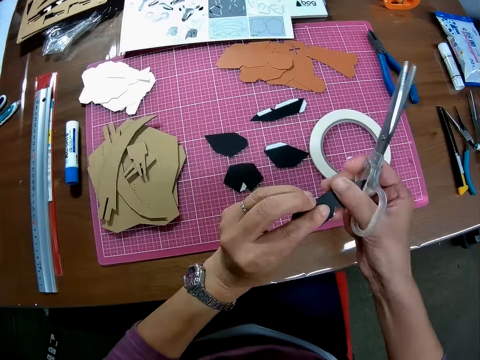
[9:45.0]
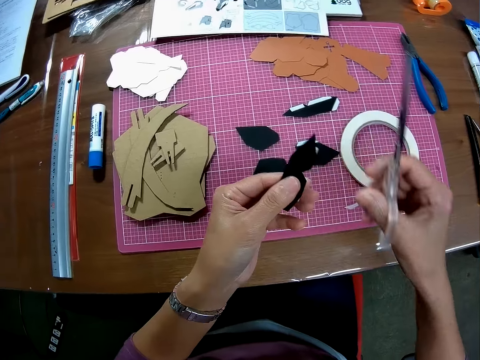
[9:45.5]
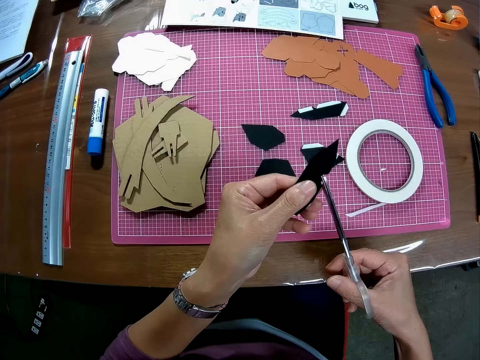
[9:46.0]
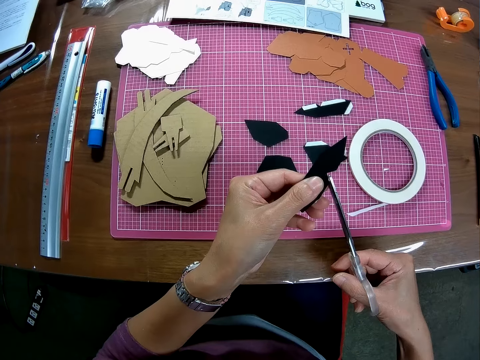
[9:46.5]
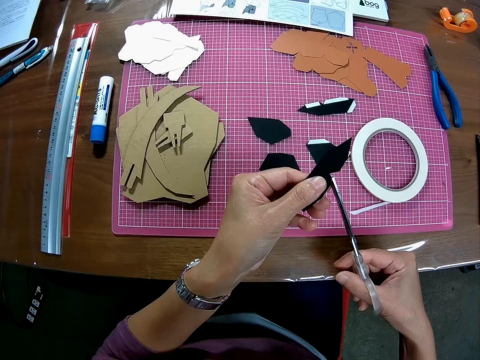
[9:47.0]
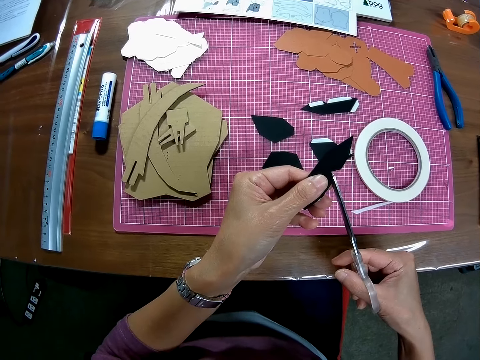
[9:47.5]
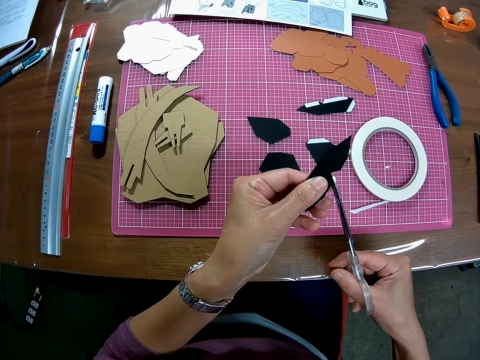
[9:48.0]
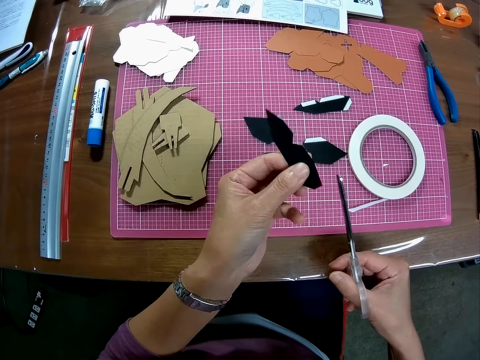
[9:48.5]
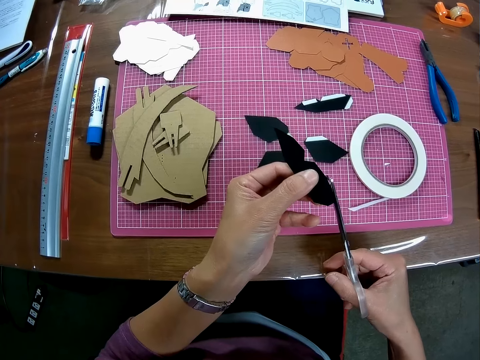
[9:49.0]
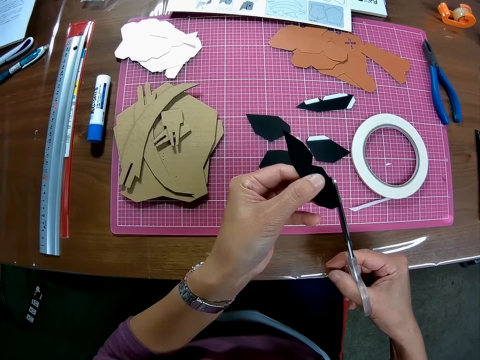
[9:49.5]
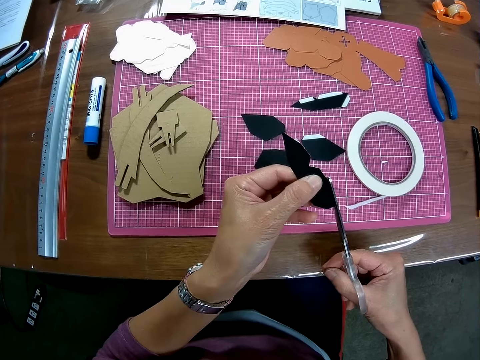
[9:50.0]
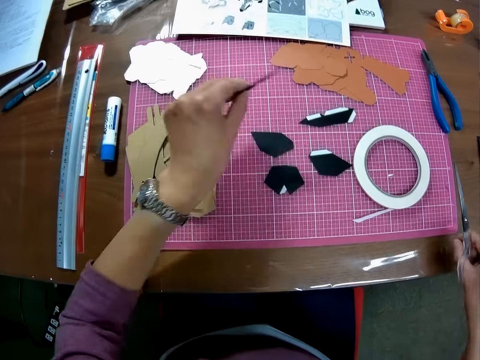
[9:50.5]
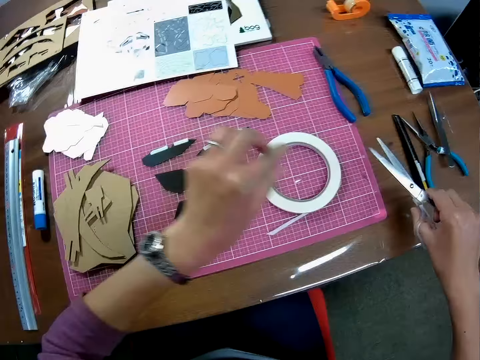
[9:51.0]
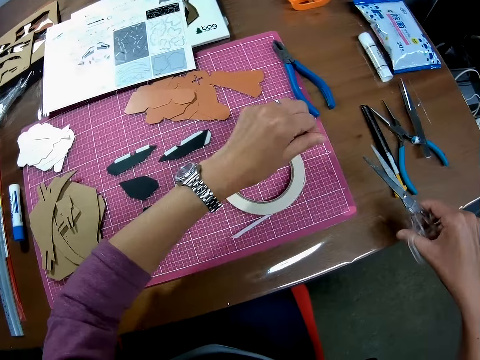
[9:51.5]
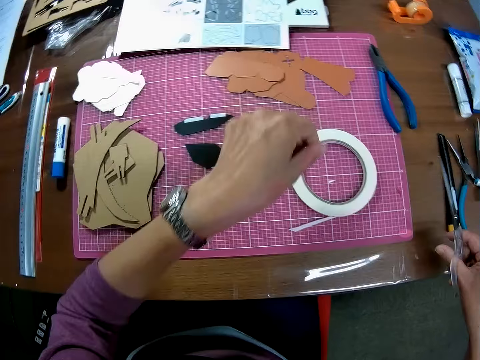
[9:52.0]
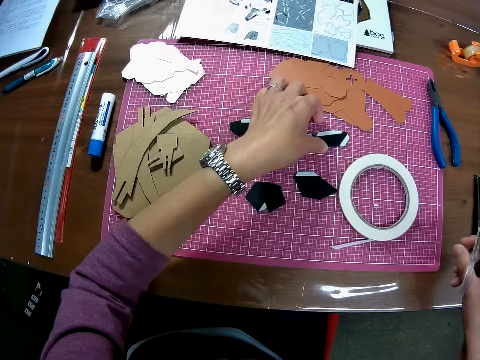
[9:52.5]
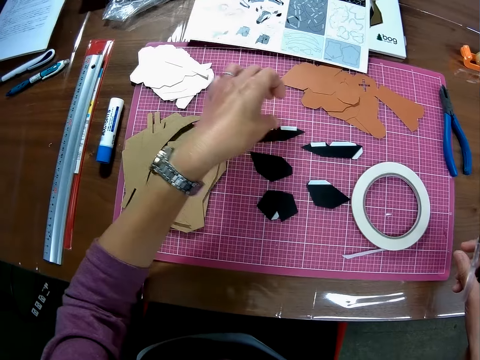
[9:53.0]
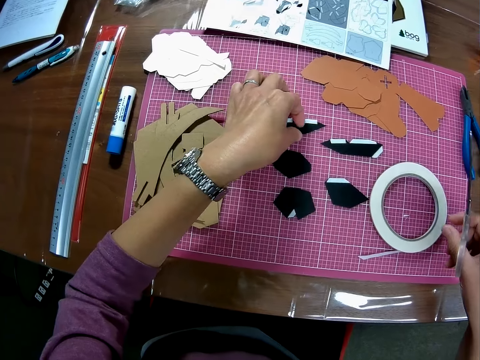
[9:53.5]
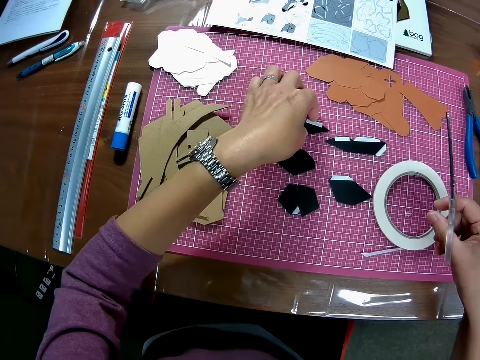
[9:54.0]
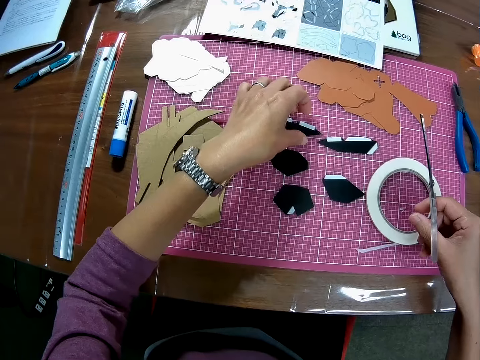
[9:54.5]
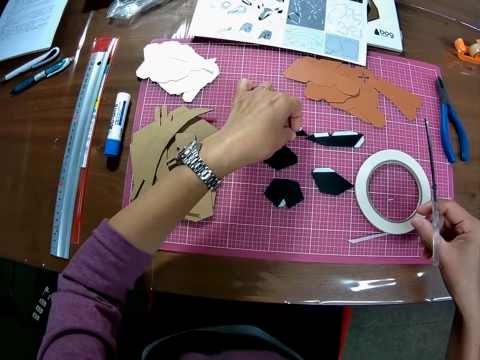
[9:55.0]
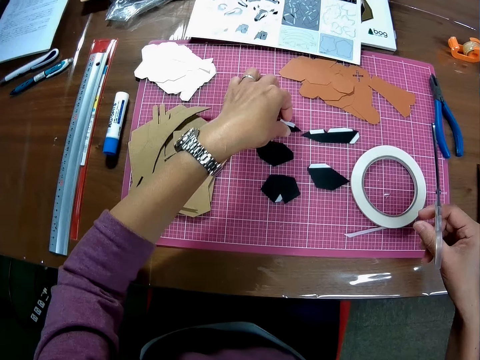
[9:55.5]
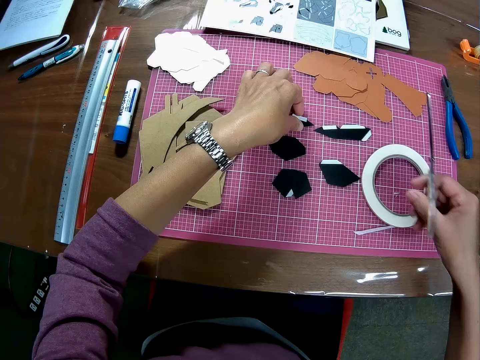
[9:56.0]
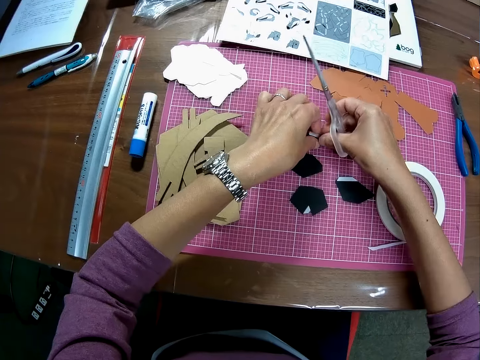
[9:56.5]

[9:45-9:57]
The camera wearer turns the piece with both hands. They shape the edges of the paper in the left hand with the scissors. They remove the scissors from the wooden mechanical model pieces. They place the paper back on the mat. They wipe the scissors in the right hand with the left hand. They hold another paper piece on the mat with the left hand. They adjust the wooden mechanical pieces on the sheet. They lift the hand off the paper to another piece of paper. They hold the paper with the left hand.

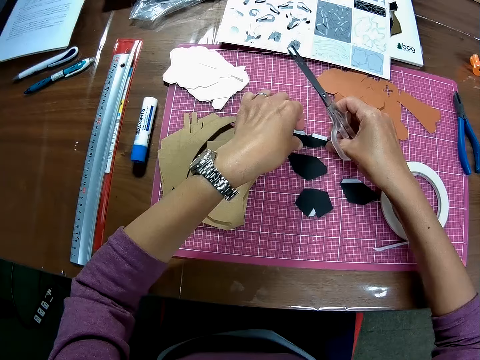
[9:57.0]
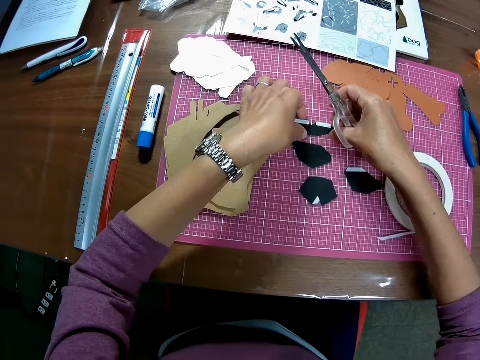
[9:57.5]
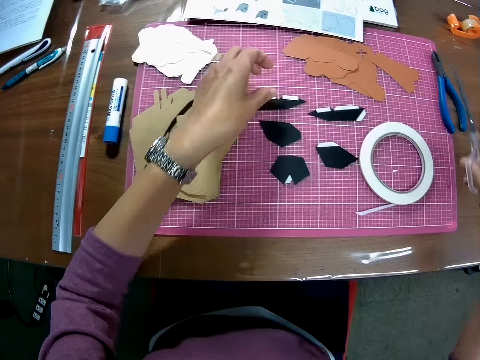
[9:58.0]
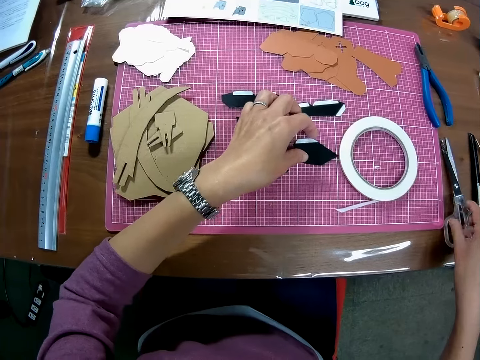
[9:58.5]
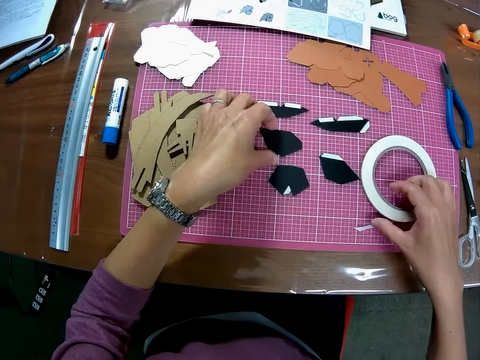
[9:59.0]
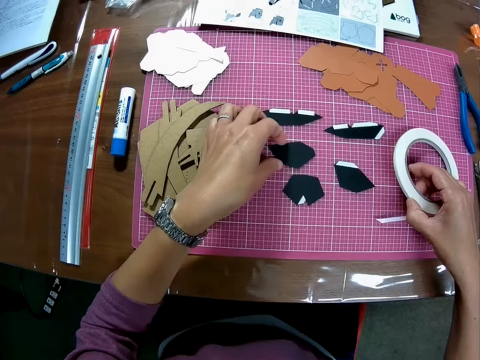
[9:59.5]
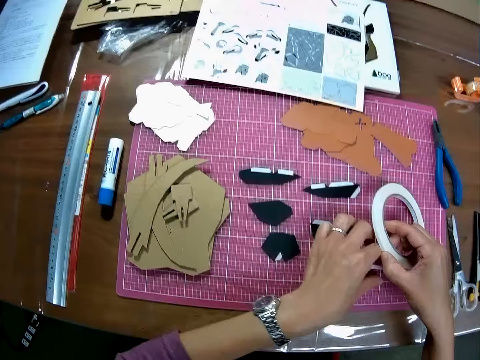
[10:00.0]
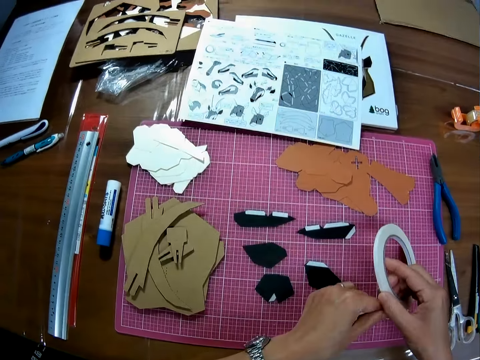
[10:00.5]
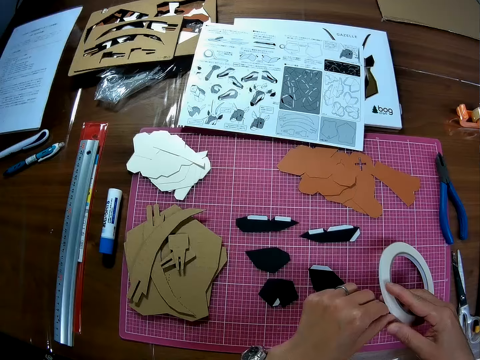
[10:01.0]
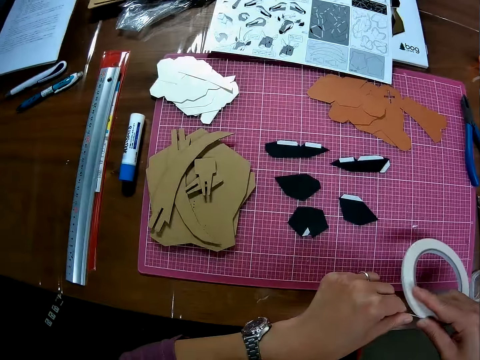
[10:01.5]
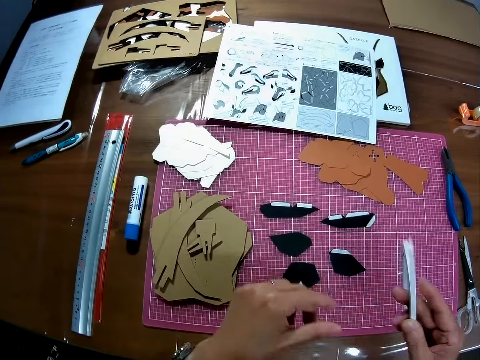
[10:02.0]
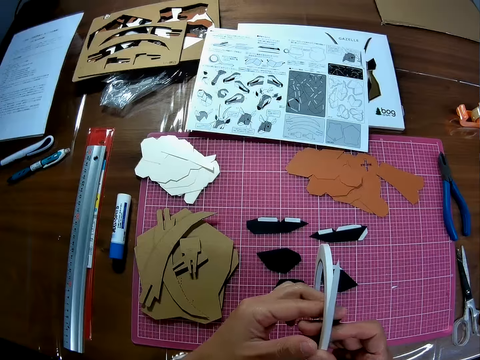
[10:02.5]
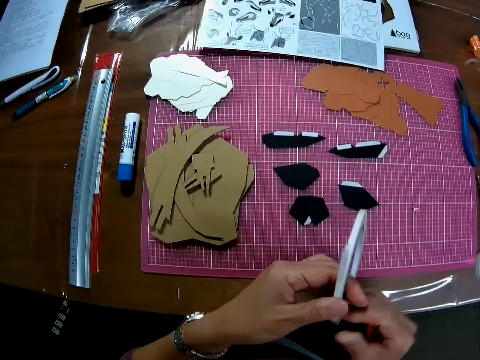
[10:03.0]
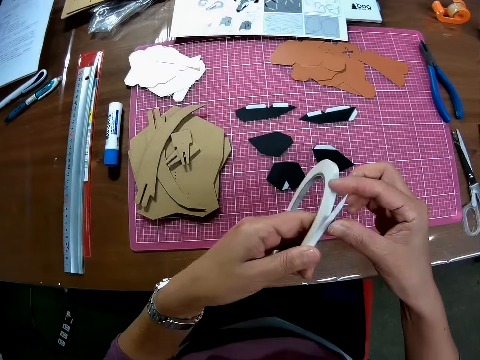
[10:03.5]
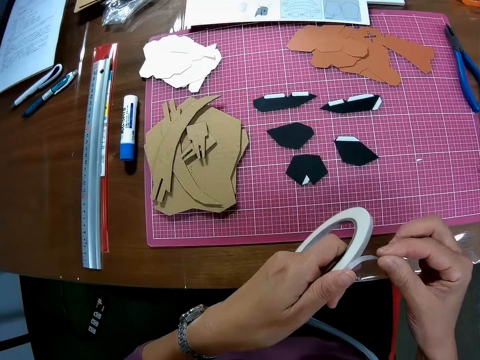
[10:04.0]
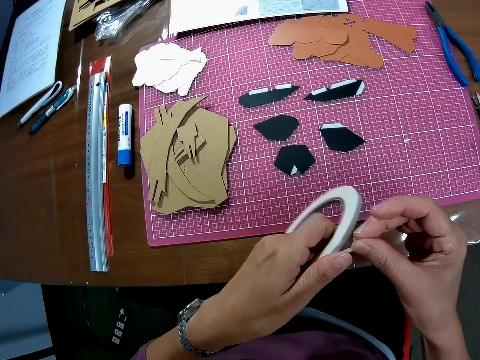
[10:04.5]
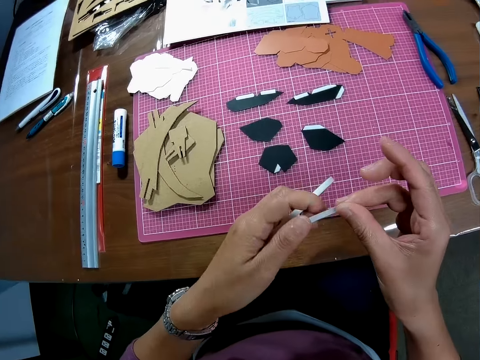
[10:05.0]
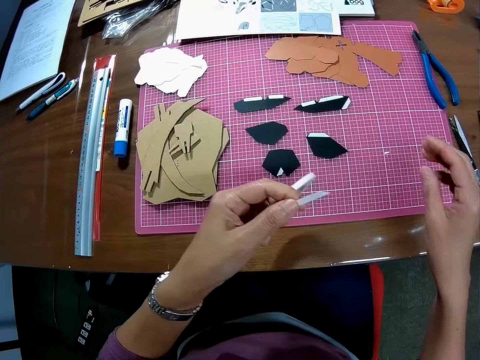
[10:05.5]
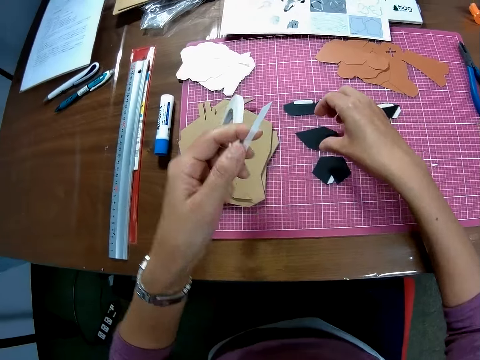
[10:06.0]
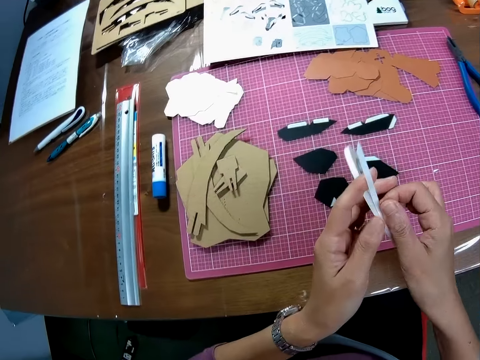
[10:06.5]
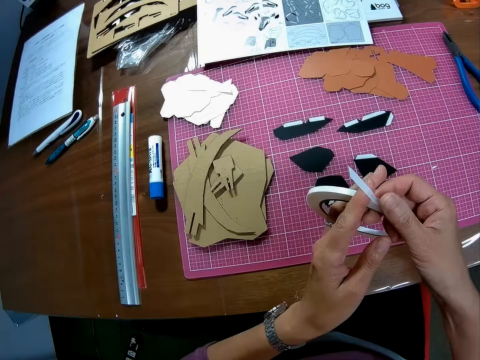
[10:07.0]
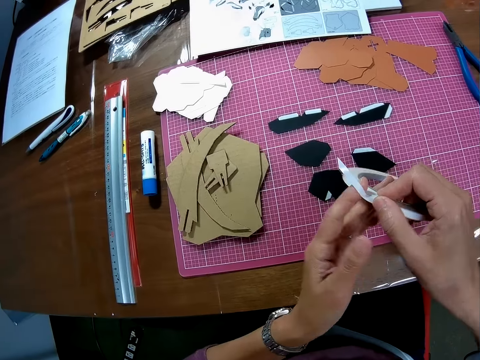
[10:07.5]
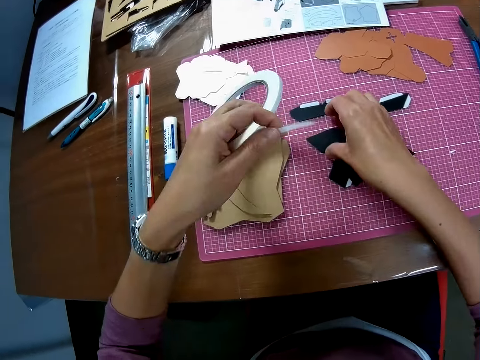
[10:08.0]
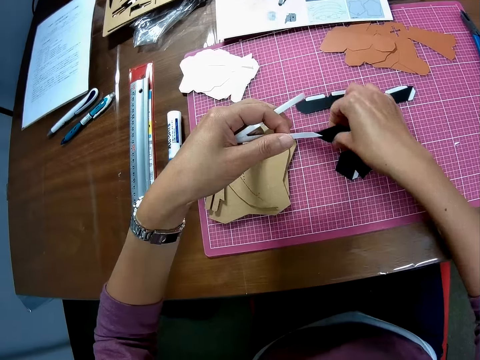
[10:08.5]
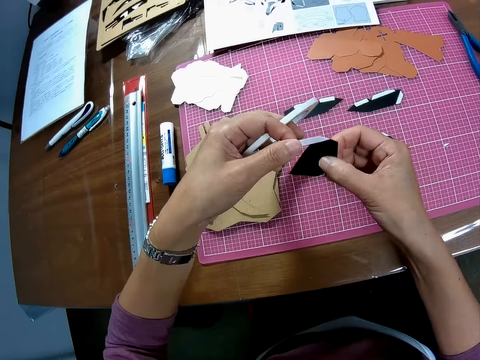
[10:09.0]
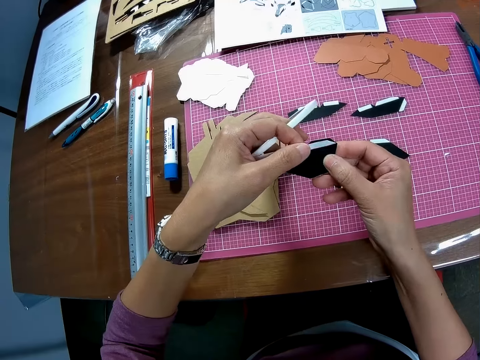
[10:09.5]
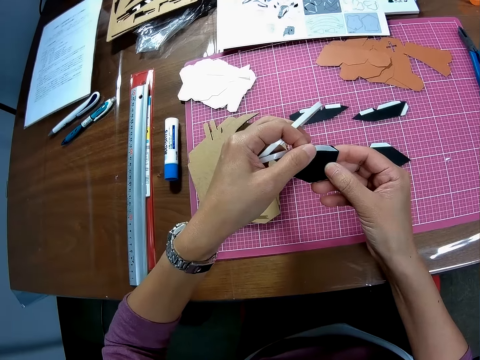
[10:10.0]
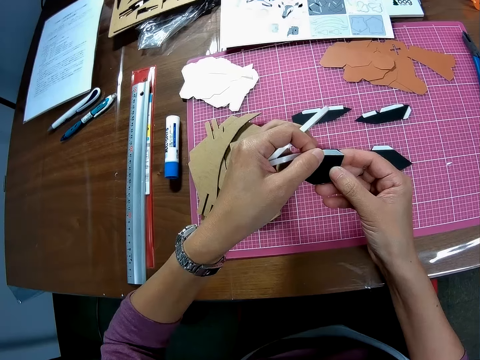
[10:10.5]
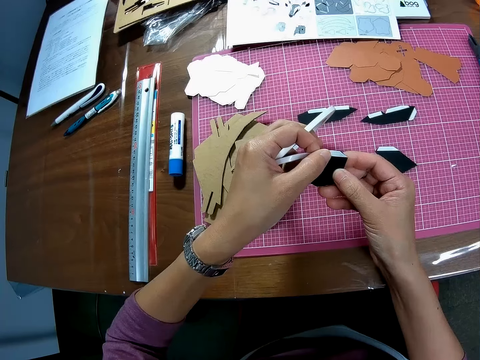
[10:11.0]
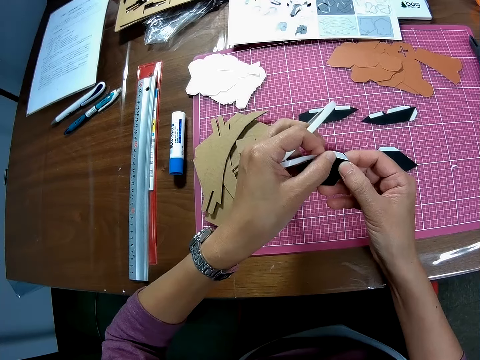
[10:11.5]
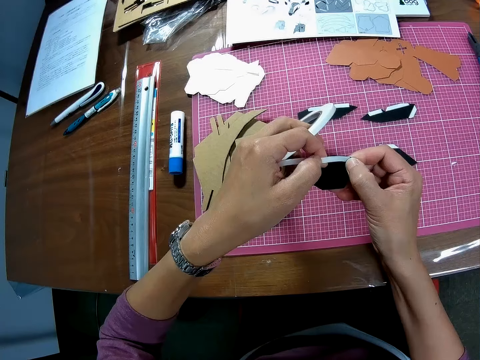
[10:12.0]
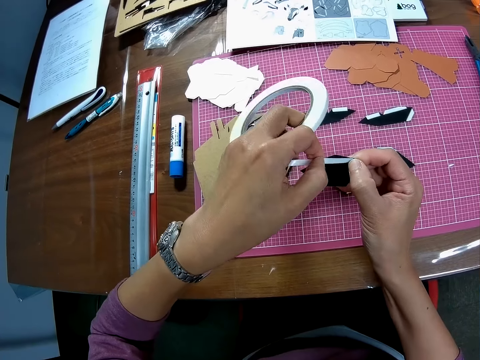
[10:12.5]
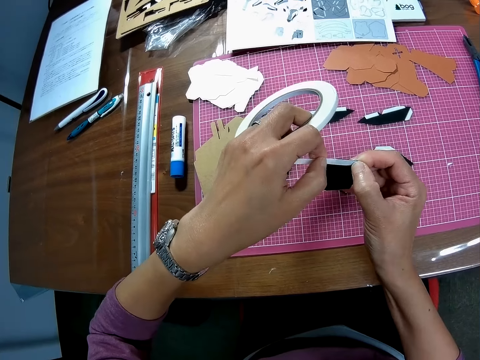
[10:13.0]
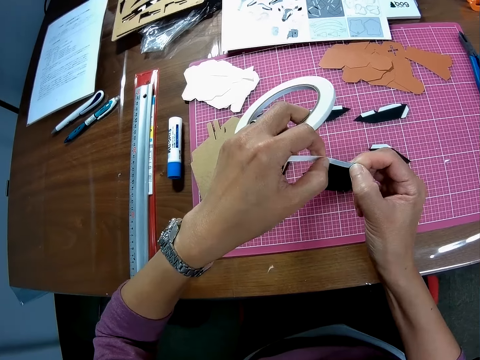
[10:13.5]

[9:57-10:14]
The camera wearer holds the paper with both hands. He lifts his right hand off the paper, and lifts his left hand off the paper. He places the scissors in his right hand on the table. He holds another piece on the mat with his left hand. He shifts his left hand to another piece of paper on the mat. He picks up the tape on the table with his right hand. He stretches his left hand from the paper to the tape. He drops the piece of wooden mechanical model on the sheet. He touches the unrolled tape with his left hand. He stretches the tip of the tape with his left hand. He shifts the tape from his right to left hand. He holds the tip of the tape with his right hand. He touches the unrolled tape with his right hand. He stretches his right hand towards the piece of paper on the mat. He stretches his hand back to the tape. He holds the tape with both hands. He picks up the piece of paper from the cutting mat with his right hand. He wraps the tape on the edge of the paper.
